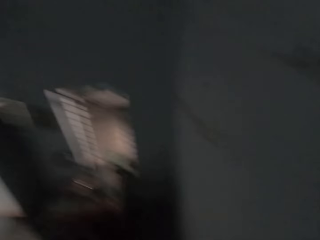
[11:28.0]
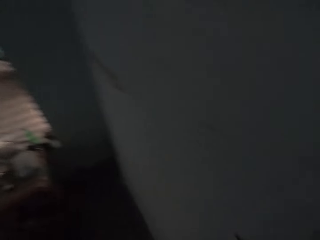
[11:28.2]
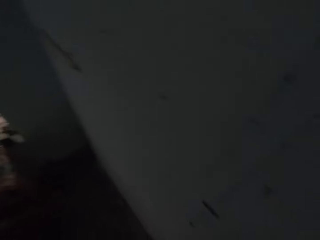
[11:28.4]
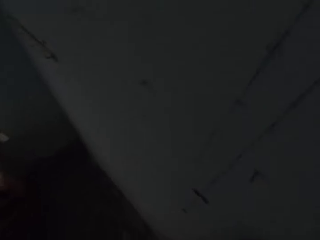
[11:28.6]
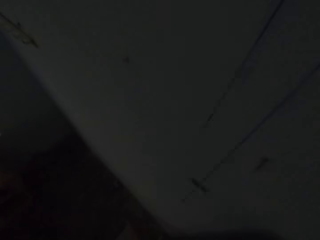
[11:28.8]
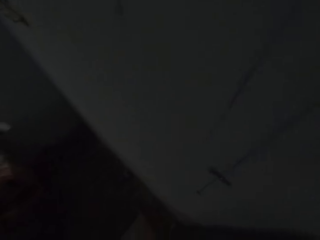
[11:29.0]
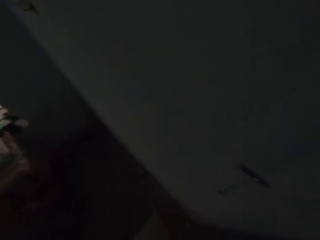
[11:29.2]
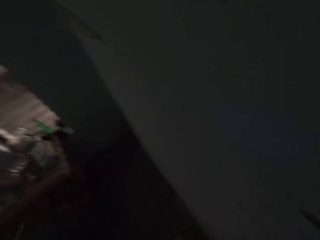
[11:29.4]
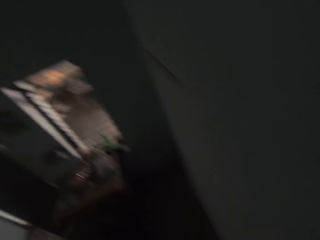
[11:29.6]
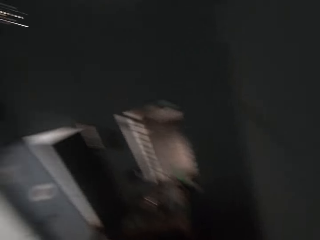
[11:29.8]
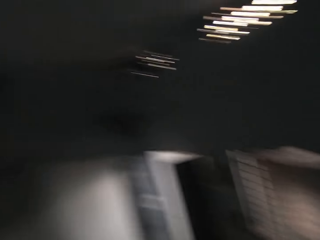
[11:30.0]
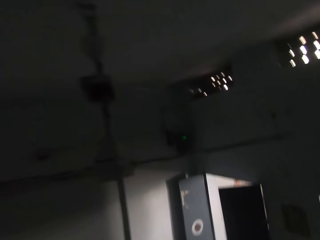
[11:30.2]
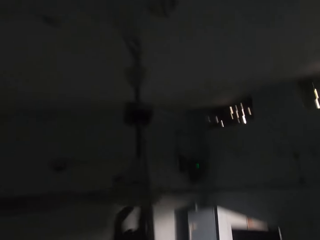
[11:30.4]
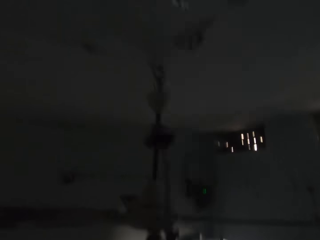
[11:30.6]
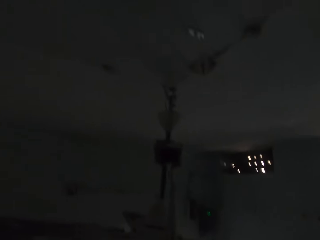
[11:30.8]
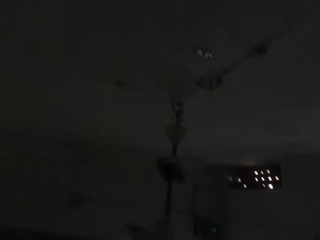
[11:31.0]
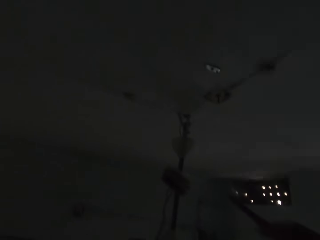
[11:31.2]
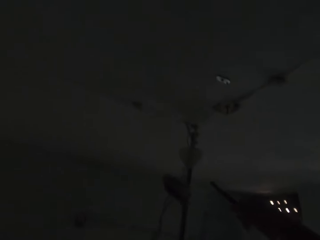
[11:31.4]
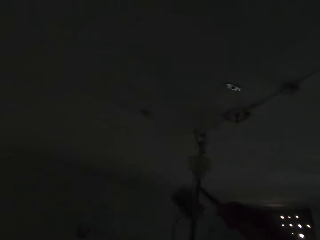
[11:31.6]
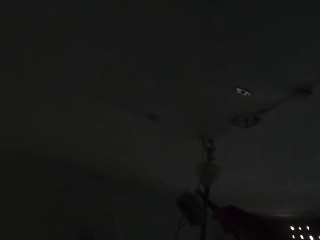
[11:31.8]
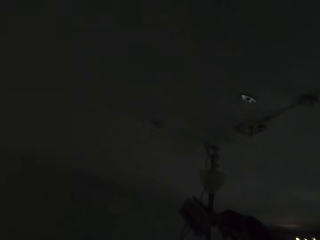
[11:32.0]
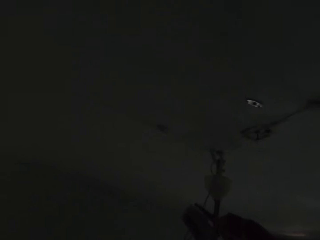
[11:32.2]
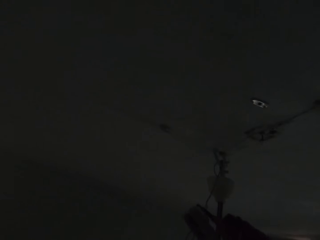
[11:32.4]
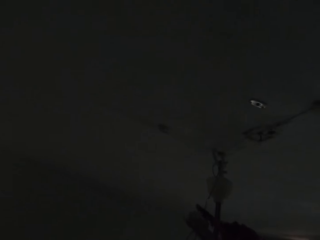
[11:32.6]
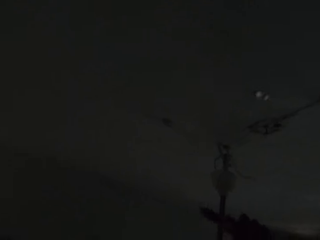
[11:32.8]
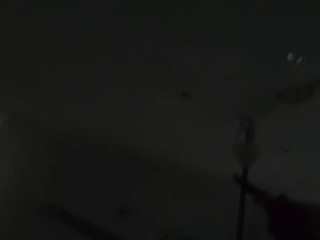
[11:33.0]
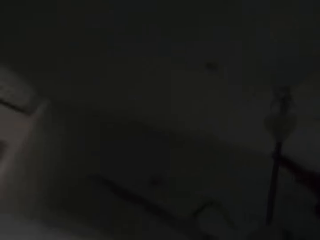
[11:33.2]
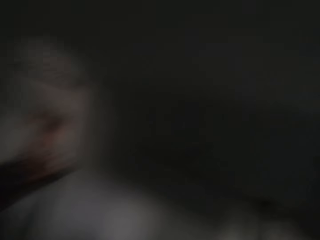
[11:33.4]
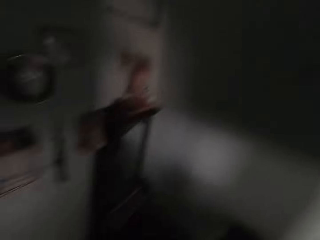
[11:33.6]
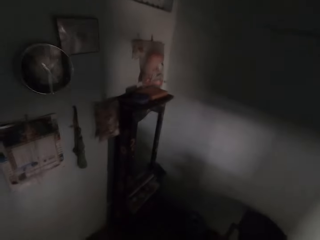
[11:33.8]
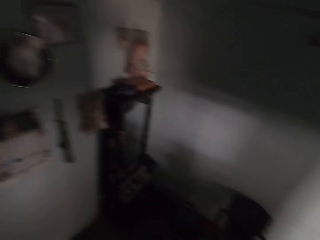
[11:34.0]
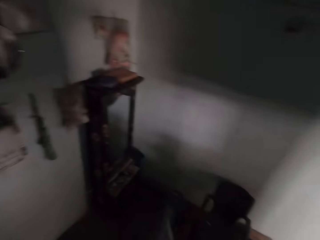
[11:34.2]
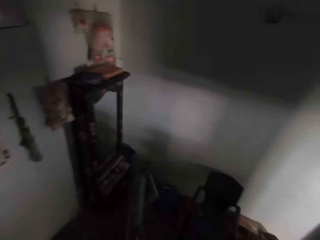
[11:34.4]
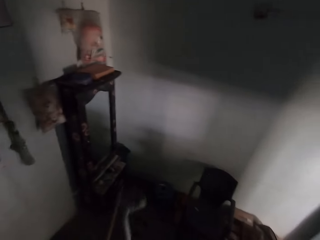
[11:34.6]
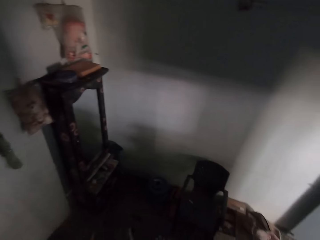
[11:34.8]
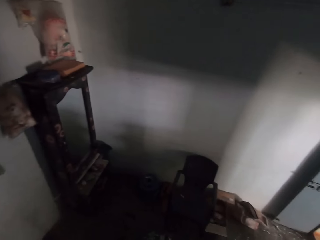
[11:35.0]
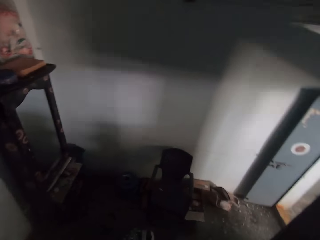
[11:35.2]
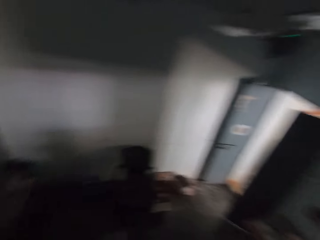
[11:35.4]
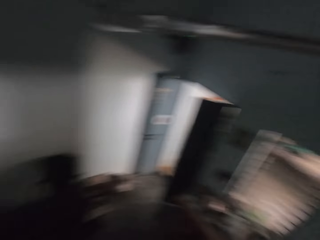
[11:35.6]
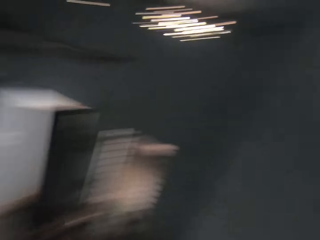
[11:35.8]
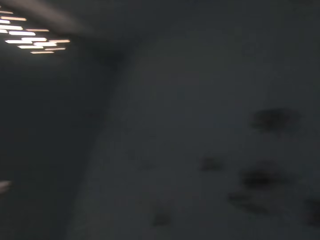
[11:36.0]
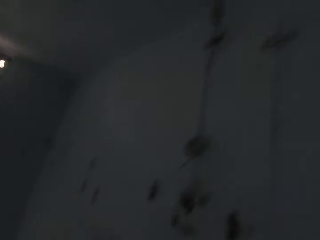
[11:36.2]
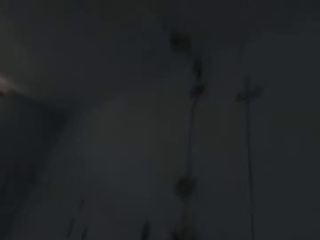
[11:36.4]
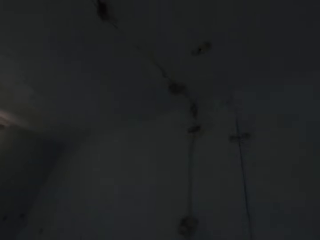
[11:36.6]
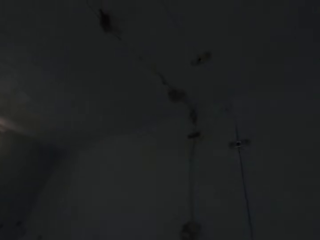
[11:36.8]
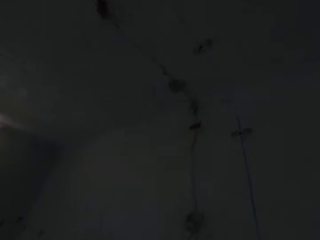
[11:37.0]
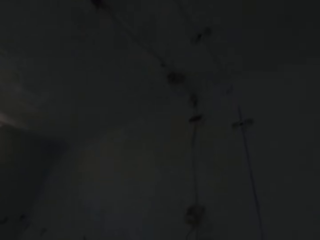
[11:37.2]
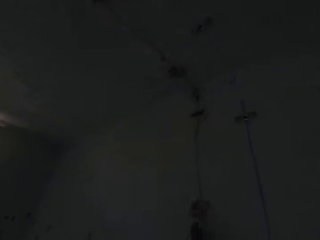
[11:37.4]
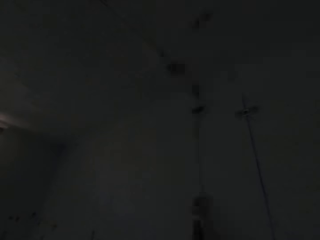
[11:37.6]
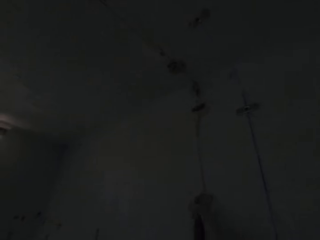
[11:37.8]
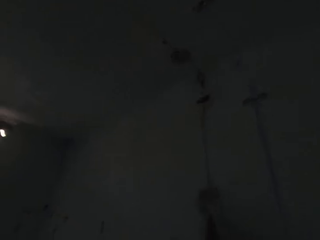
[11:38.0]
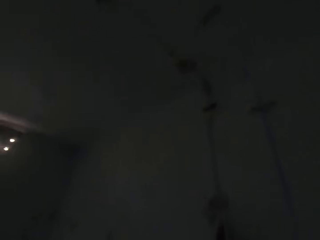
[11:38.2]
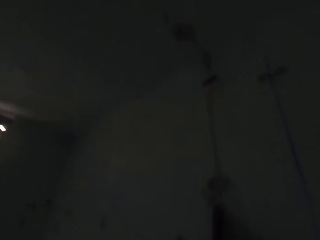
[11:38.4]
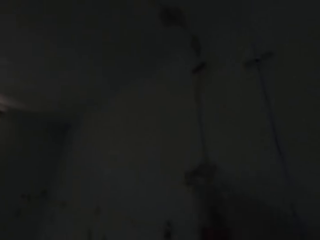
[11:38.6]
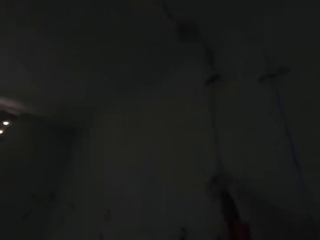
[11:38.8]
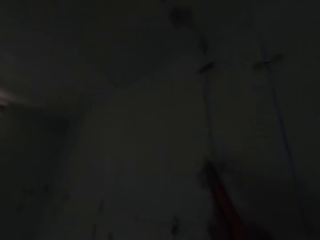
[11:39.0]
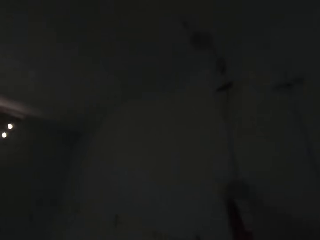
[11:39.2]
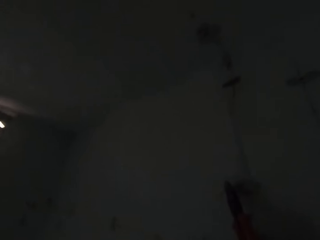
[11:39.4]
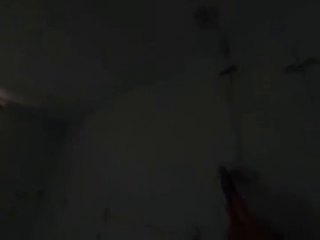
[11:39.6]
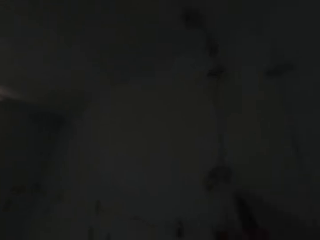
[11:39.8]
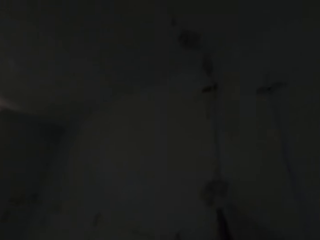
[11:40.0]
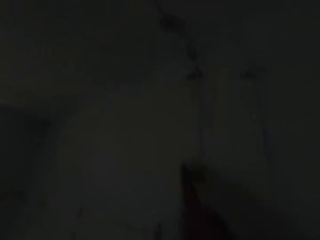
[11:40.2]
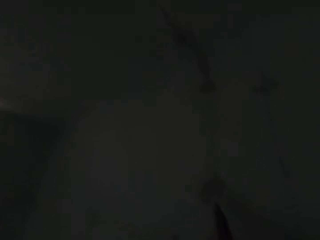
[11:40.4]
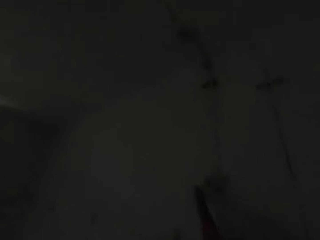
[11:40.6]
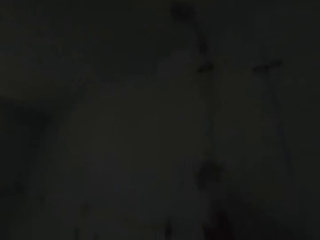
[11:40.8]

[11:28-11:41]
The camera wearer looks around. They cut the cable with the pliers. They look around. They throw down the electric cables insulator pipe or wire on the floor. They look around. They fix the electric cables. They pull the wire on the floor.

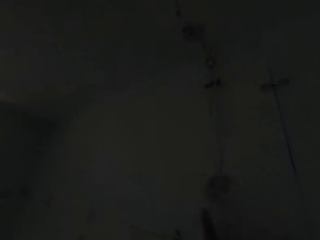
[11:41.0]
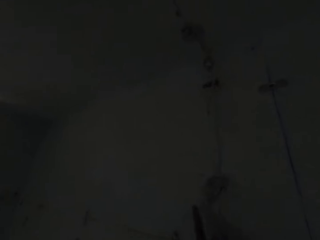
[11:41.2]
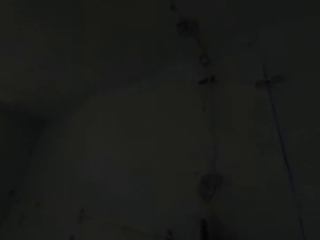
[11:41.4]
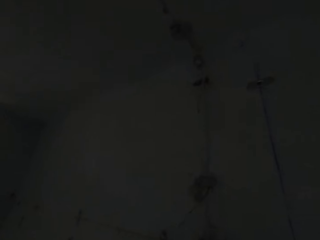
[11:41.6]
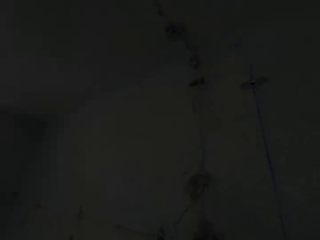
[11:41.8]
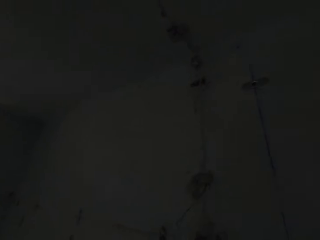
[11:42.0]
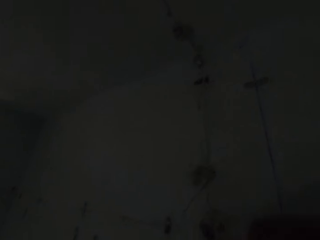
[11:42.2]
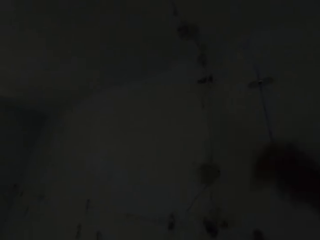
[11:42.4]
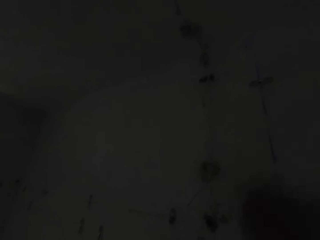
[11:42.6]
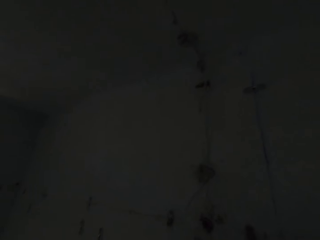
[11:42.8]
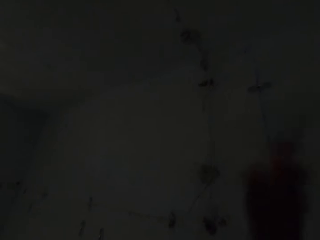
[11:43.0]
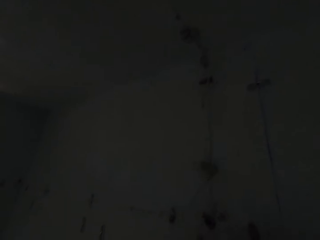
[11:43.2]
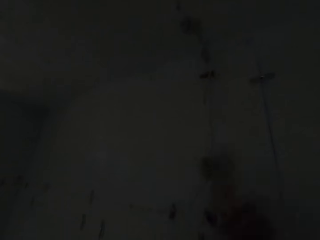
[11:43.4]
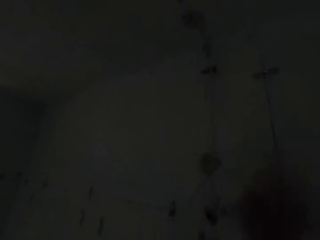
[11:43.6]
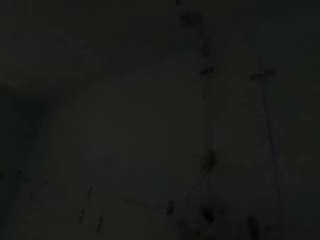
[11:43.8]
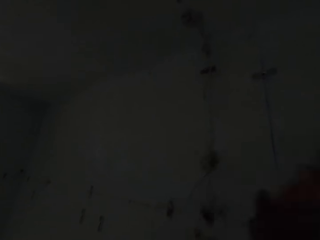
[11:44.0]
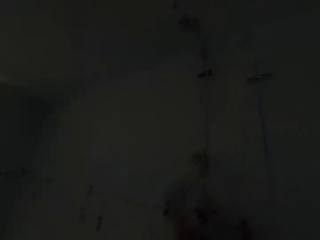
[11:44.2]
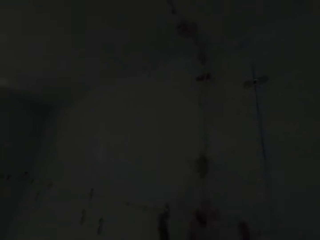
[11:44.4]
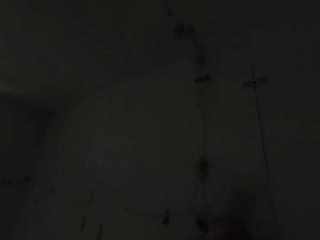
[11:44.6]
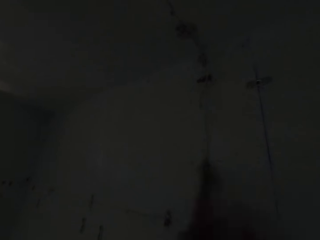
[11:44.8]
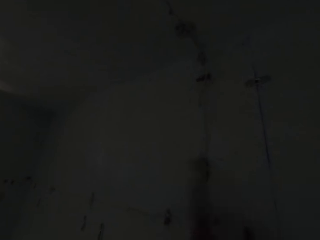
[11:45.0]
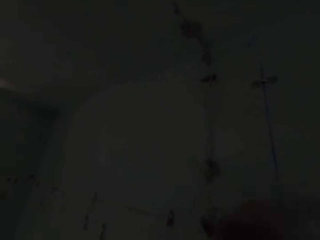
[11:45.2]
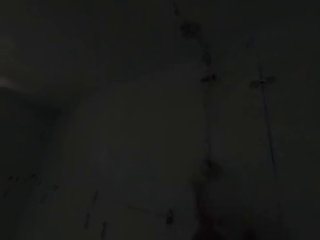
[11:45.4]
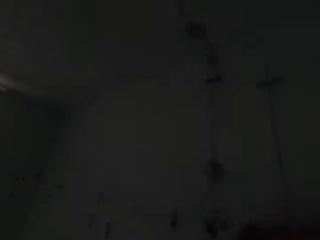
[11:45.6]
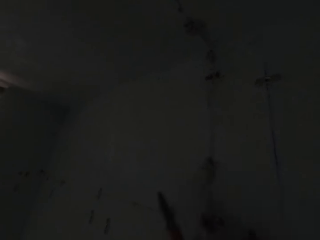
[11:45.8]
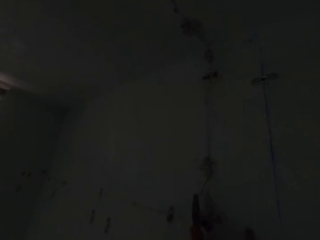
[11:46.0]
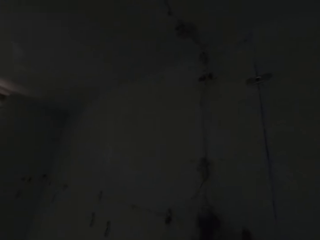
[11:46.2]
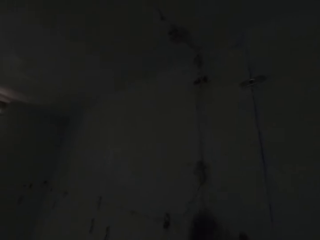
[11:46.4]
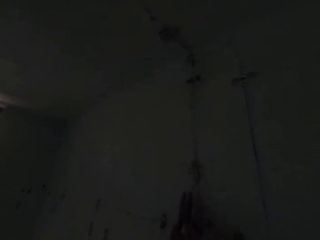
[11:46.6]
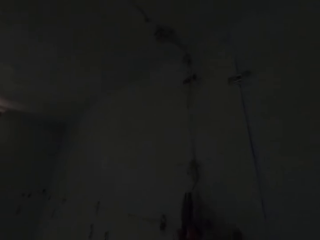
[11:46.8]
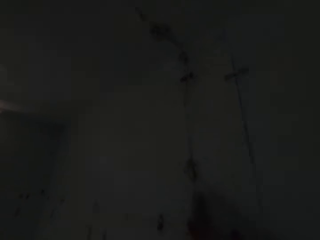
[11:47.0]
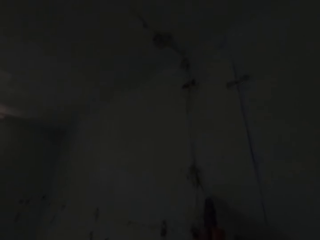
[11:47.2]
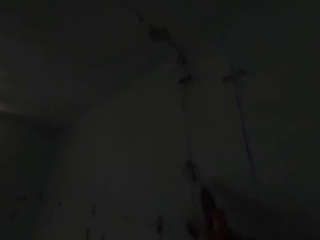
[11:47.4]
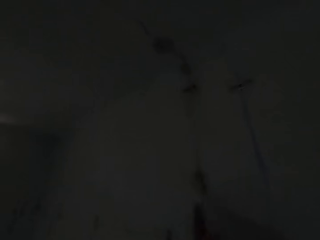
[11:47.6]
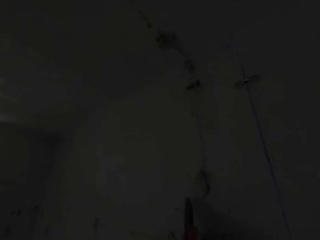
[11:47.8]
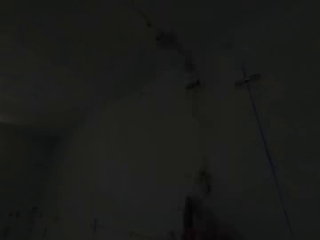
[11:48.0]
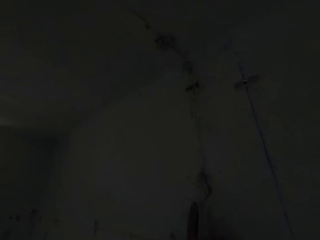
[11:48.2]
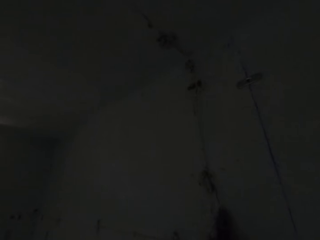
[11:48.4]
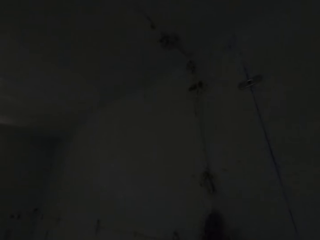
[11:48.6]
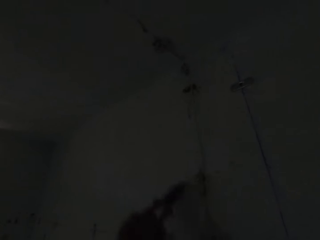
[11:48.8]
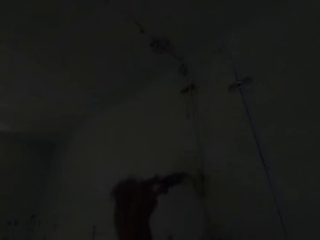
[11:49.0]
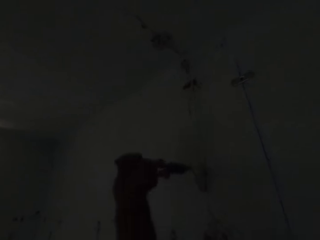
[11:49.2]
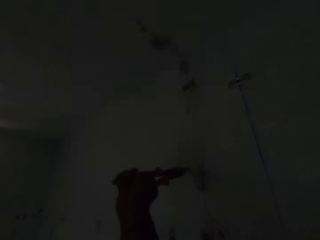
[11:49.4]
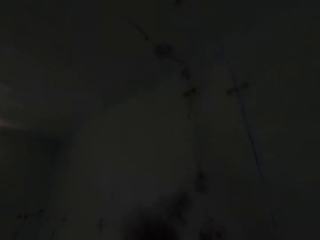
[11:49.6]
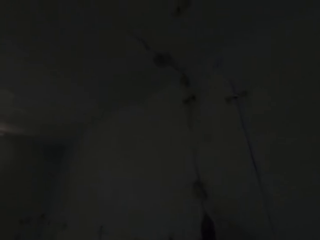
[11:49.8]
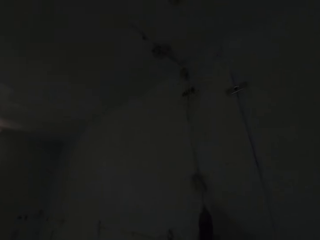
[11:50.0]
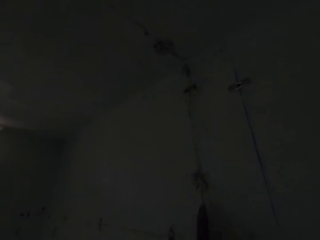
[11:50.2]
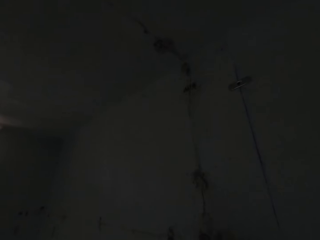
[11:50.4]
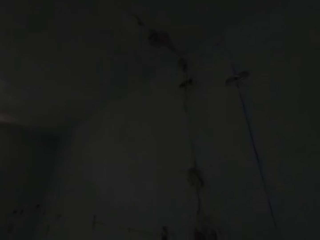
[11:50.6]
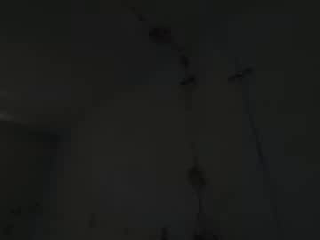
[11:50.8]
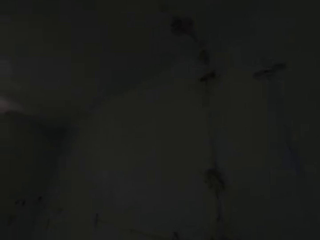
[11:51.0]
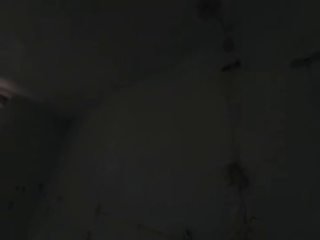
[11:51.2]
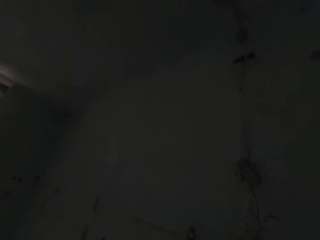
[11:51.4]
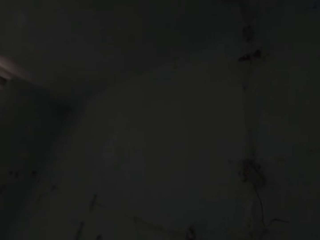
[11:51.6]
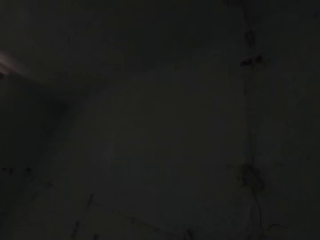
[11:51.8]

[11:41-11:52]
The camera wearer hits the electric socket with the pliers. They shake the pliers. They pull out the electric wire with the pliers.
